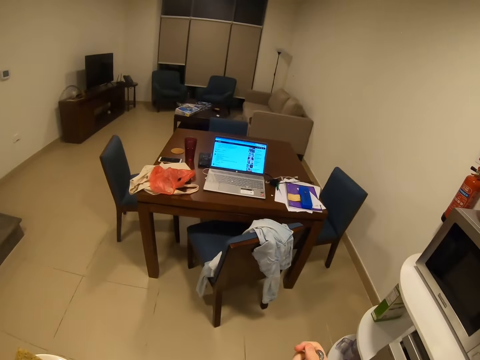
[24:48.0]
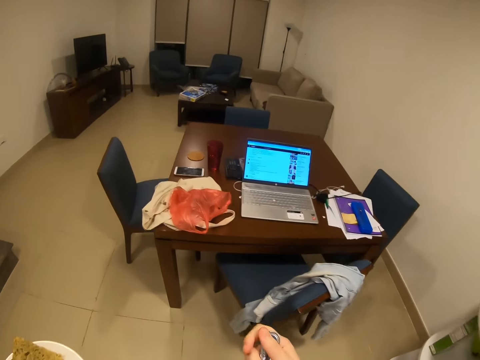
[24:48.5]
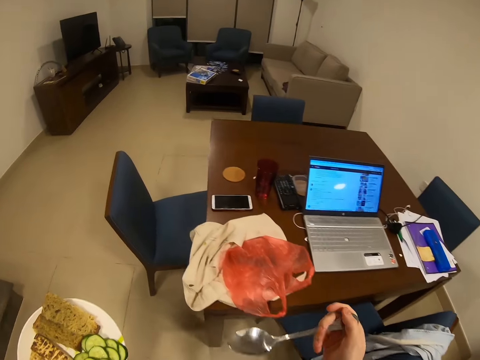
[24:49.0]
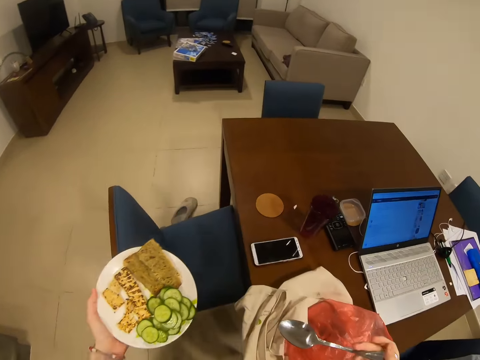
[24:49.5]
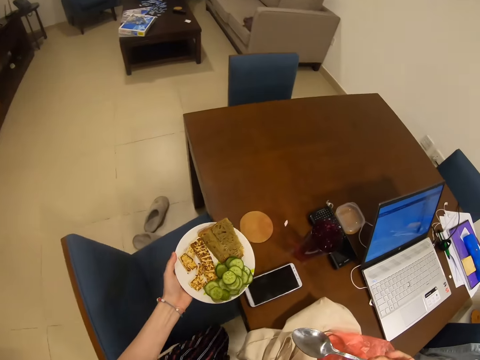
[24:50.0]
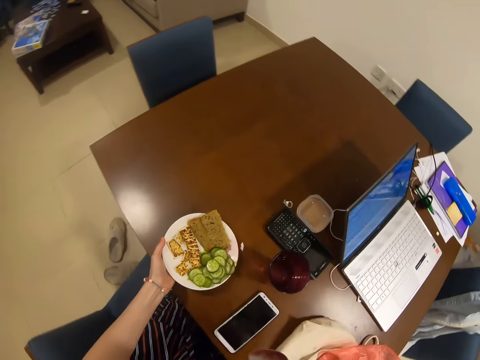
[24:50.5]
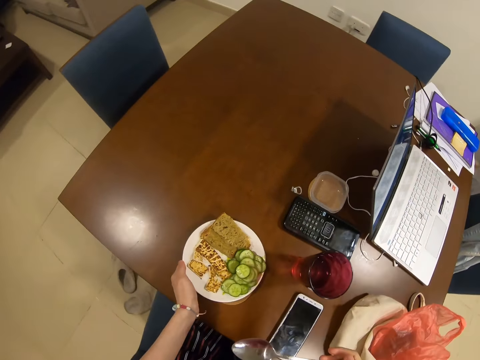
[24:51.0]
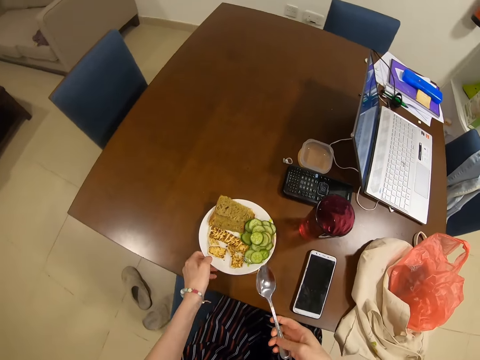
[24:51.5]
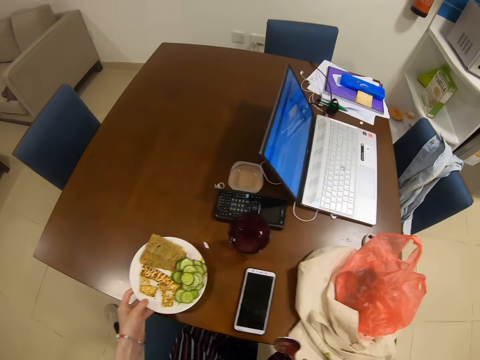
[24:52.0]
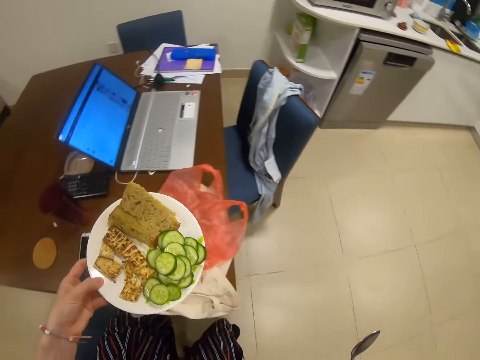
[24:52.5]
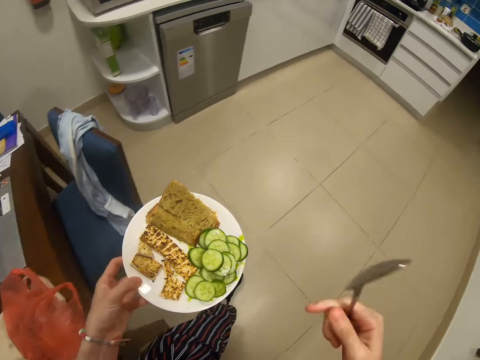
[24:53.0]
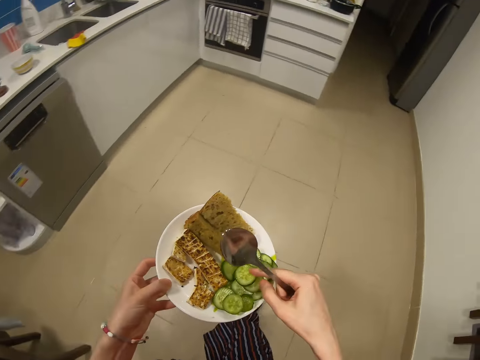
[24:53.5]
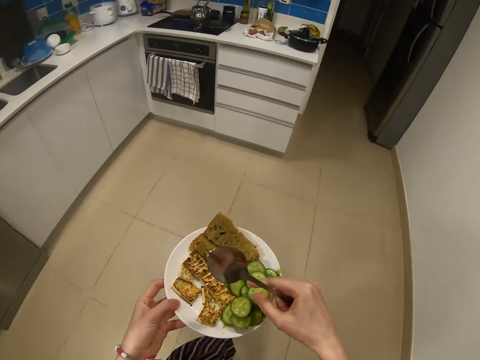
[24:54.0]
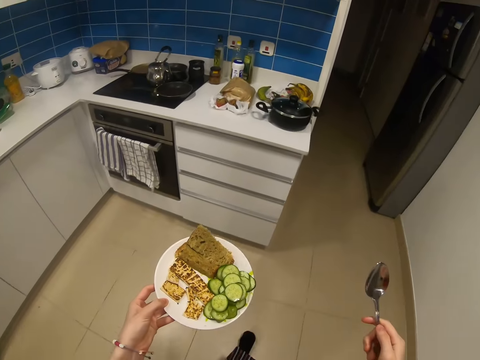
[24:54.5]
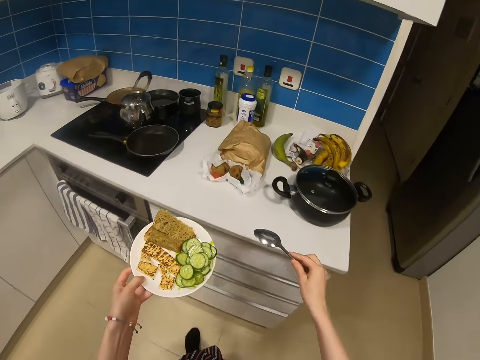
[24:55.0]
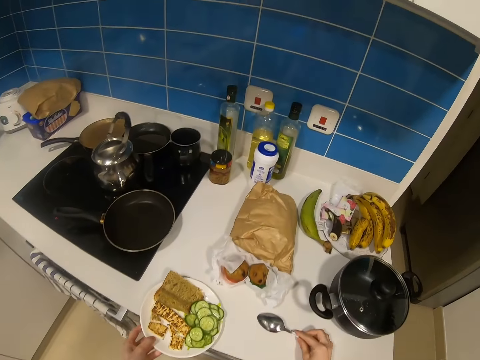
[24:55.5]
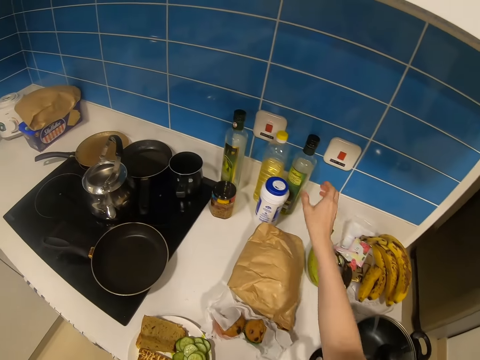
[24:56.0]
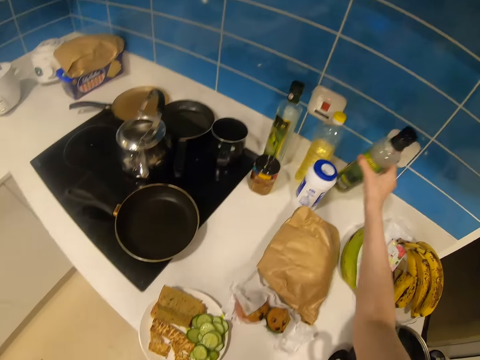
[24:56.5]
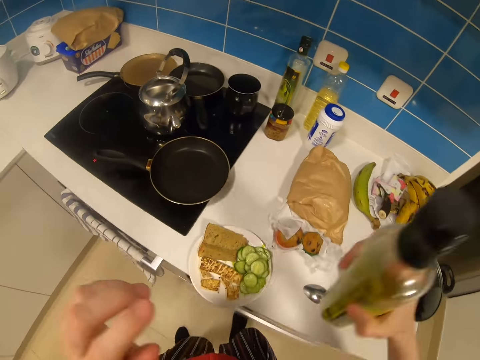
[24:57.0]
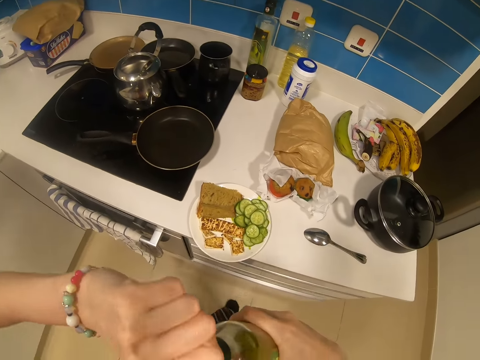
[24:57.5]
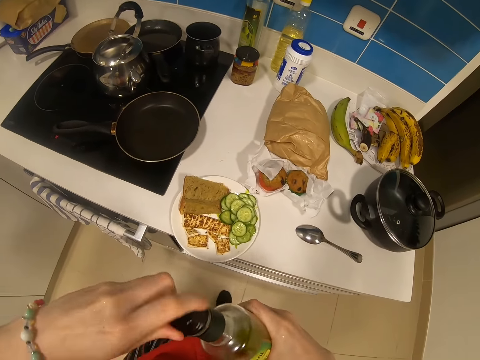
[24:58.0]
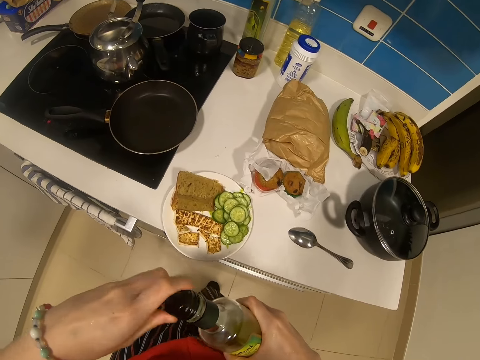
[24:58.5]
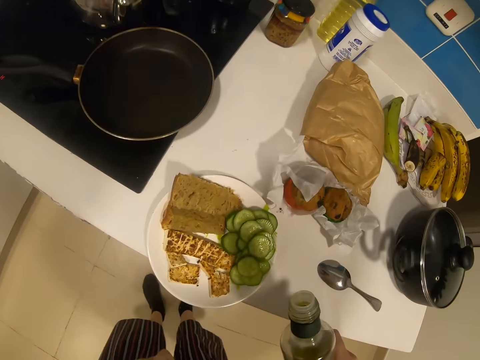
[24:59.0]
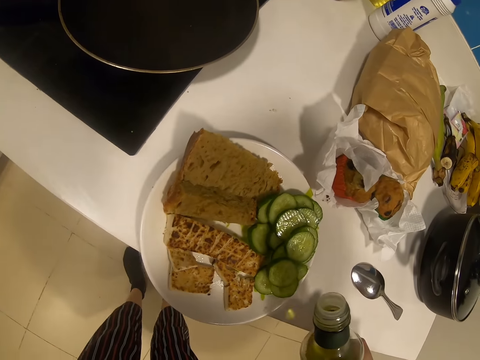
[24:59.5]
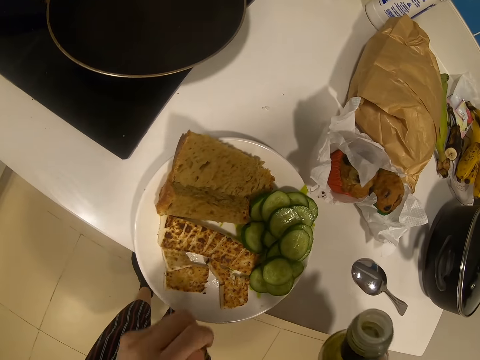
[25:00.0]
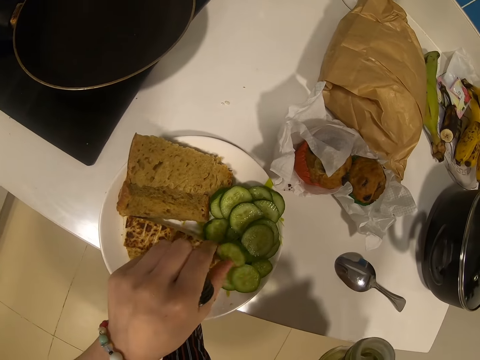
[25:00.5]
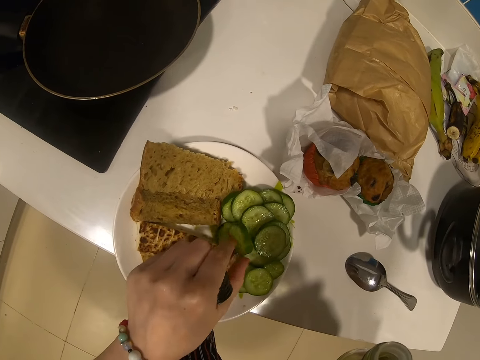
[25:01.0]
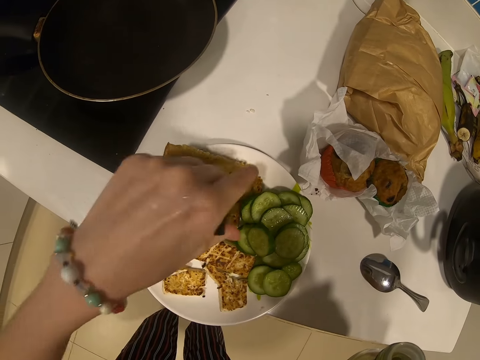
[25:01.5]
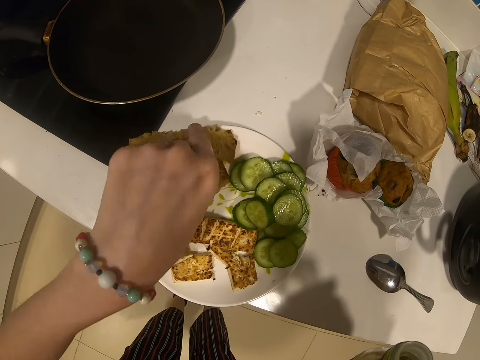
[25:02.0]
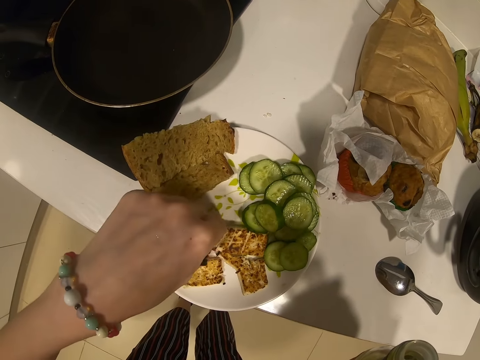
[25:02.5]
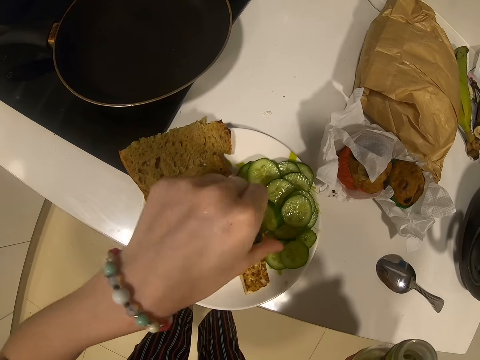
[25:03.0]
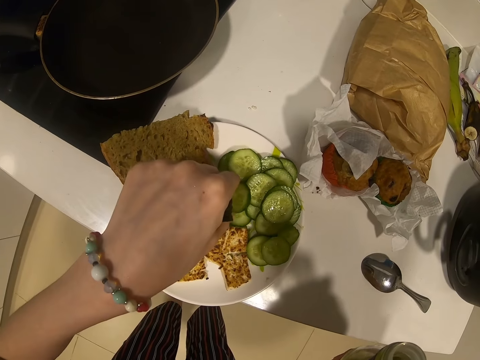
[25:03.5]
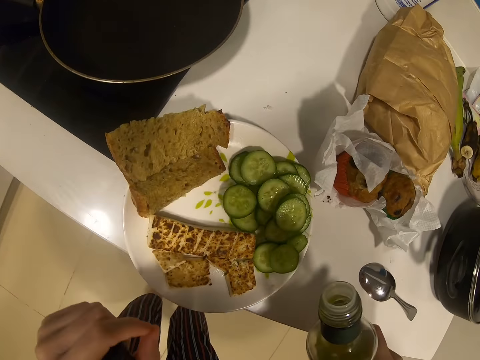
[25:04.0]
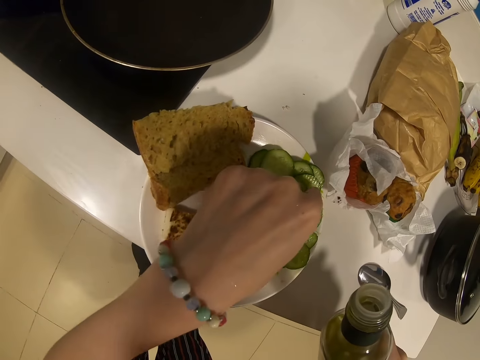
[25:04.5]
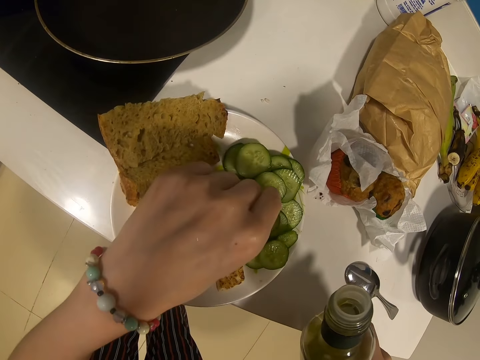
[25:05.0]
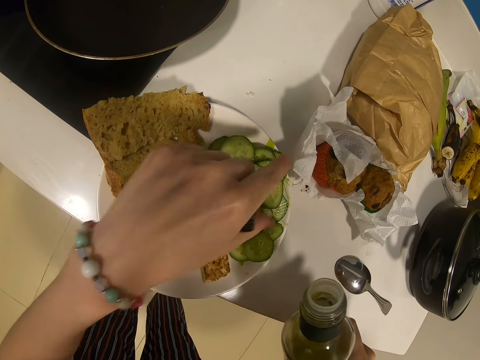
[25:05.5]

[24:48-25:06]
The camera wearer walks around the room. They put the plate on the table. They carry the plate. They put their hand on the plate. They walk around the room. They put the spoon on the table. They pick up a bottle from the table. They open the bottle with both hands. They arrange the cucumber in the plate.

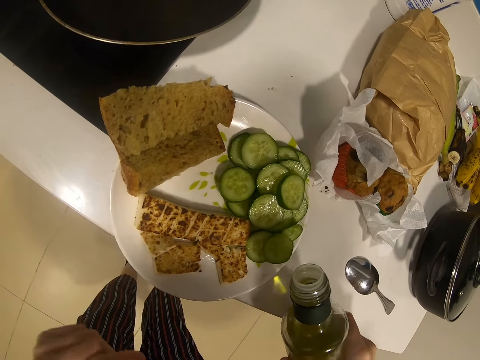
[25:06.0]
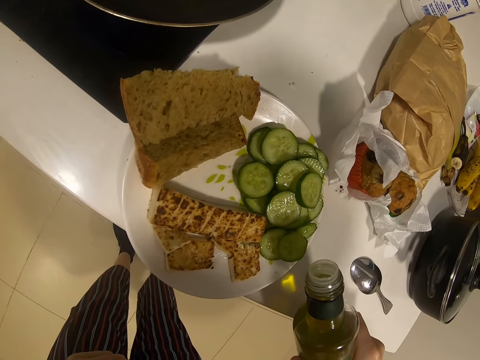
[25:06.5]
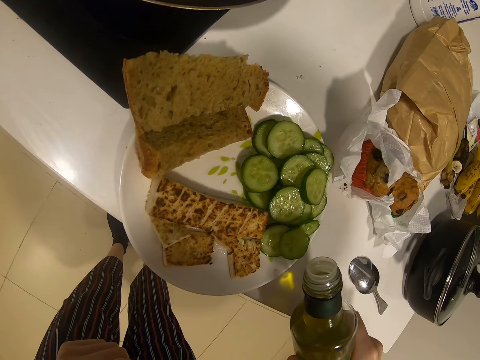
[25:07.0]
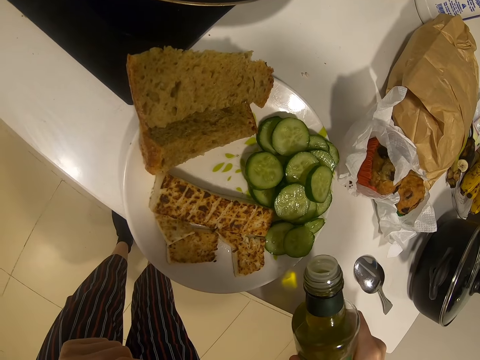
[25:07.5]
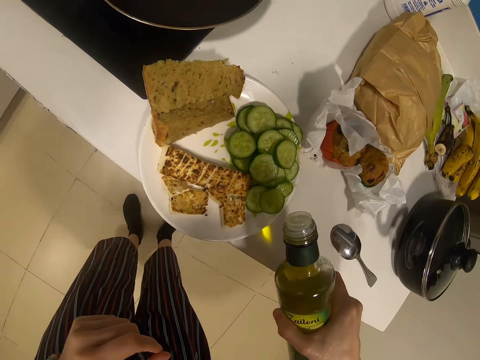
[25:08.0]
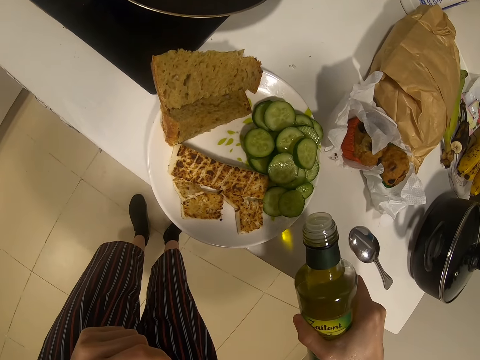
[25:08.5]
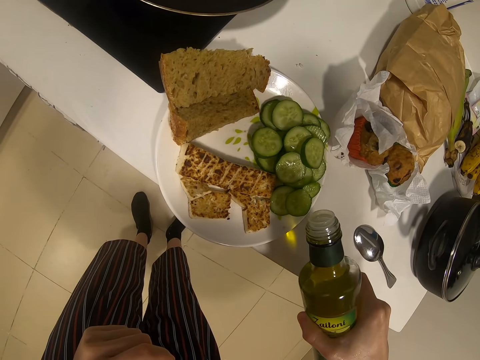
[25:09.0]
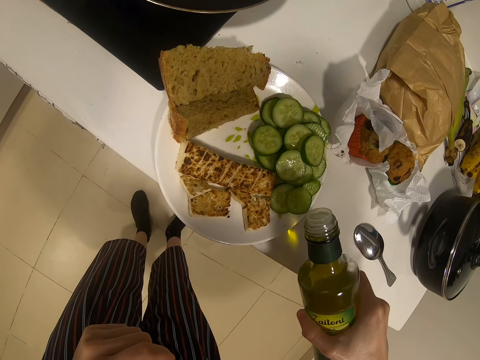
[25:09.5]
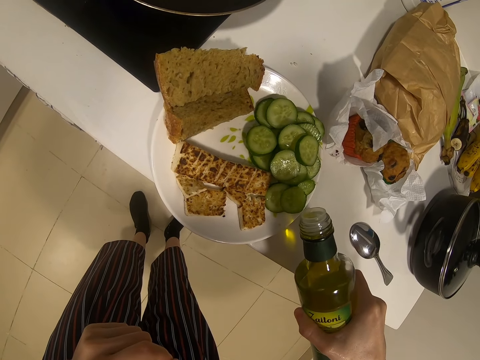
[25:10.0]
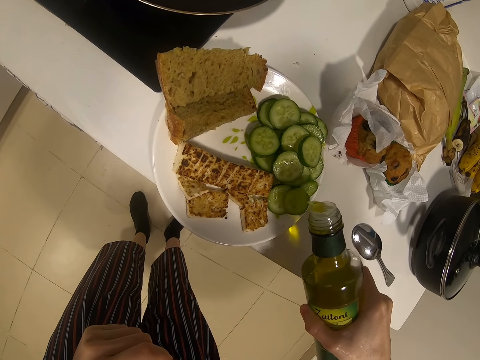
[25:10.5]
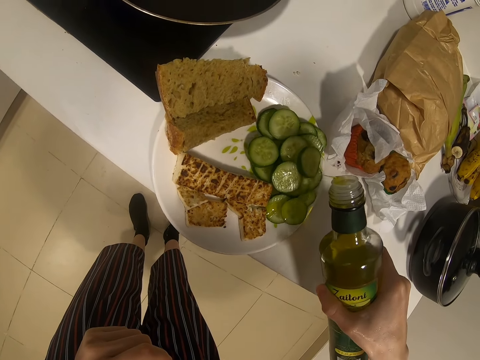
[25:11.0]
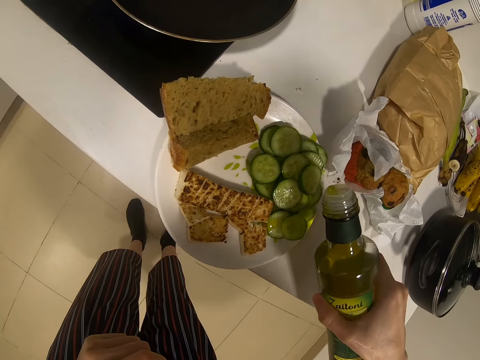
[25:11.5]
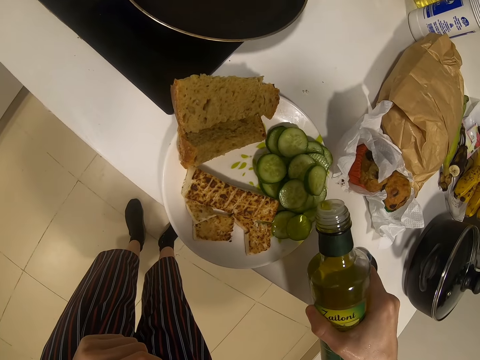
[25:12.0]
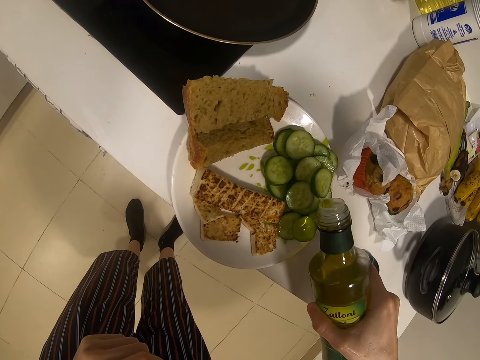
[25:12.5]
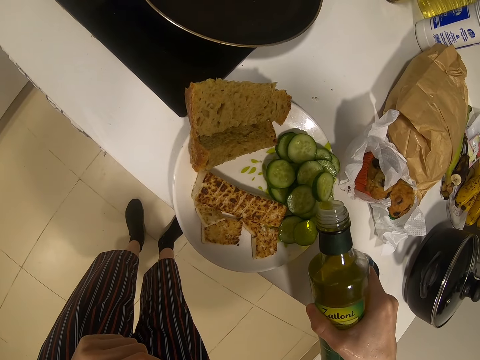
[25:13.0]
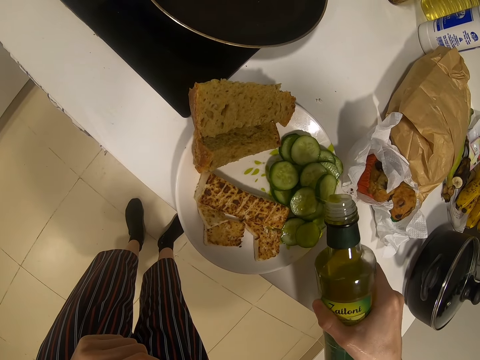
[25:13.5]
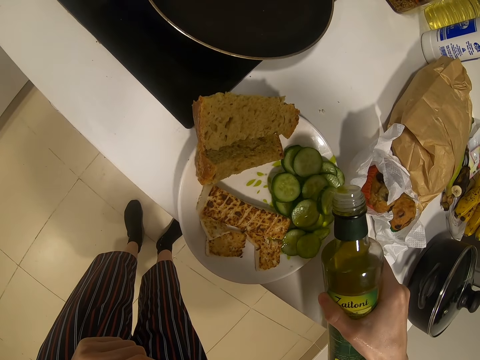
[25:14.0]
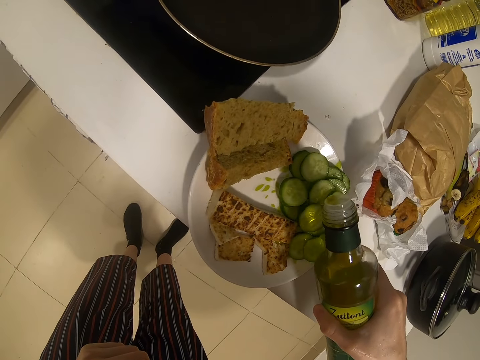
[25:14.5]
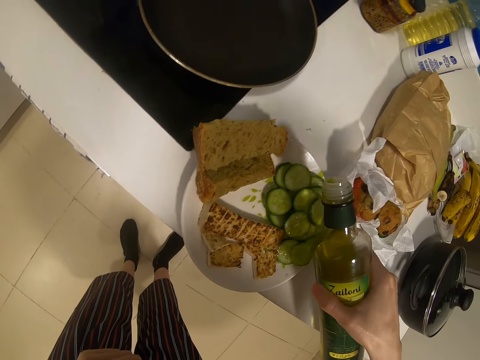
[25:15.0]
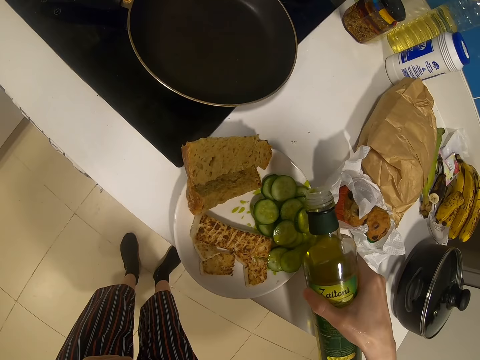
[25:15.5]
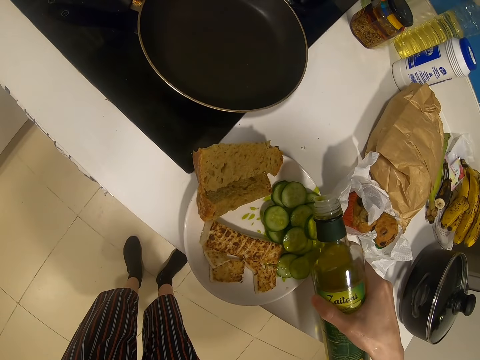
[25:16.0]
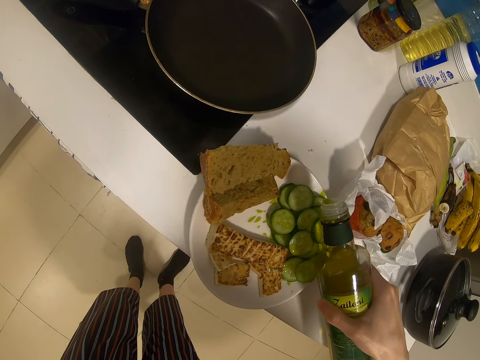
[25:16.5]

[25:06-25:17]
The camera wearer pours something in the cucumber.
